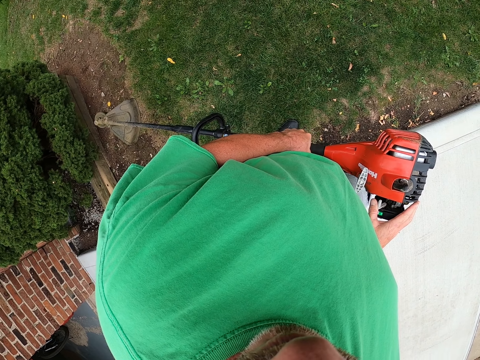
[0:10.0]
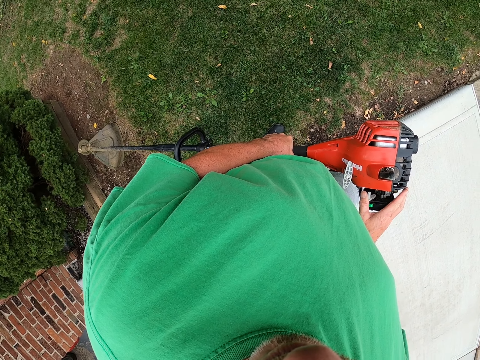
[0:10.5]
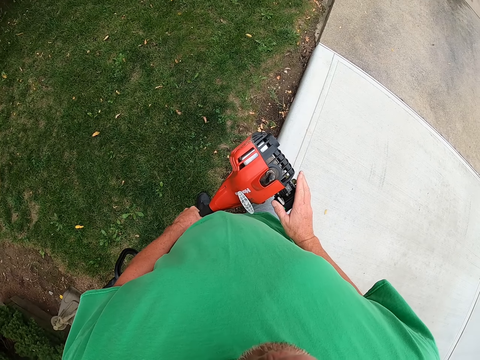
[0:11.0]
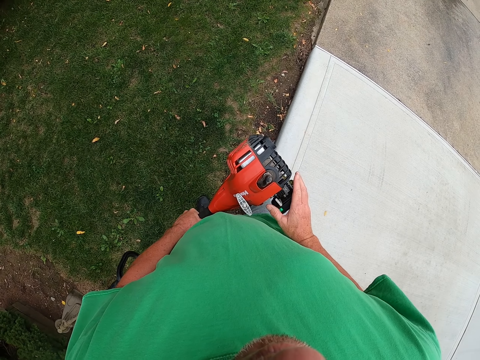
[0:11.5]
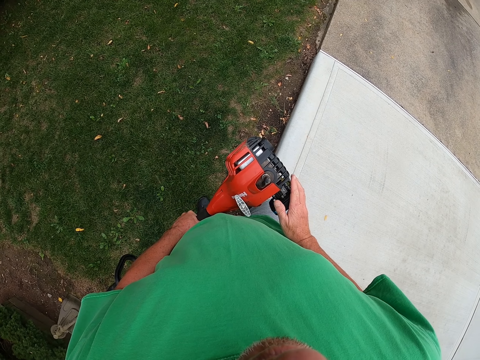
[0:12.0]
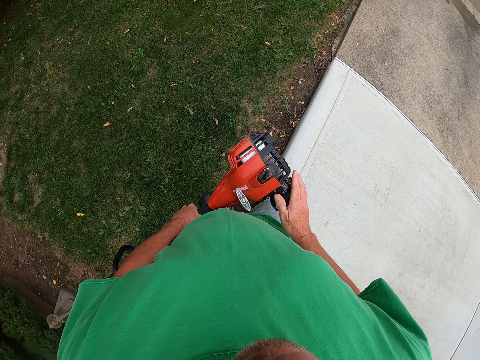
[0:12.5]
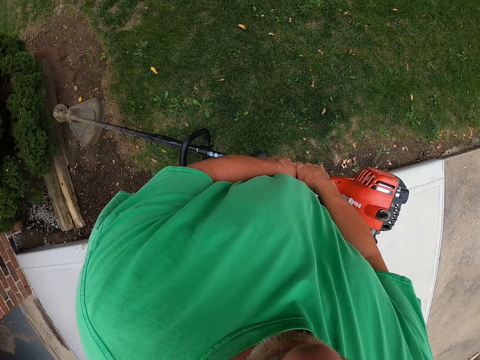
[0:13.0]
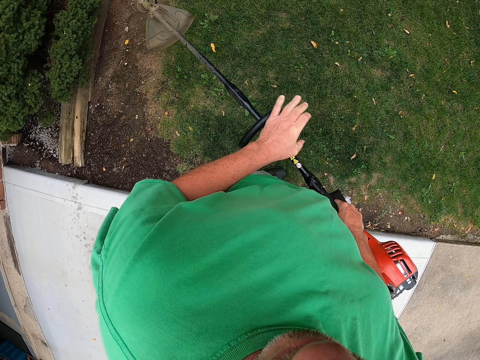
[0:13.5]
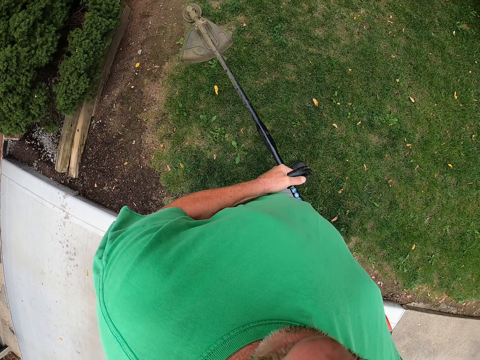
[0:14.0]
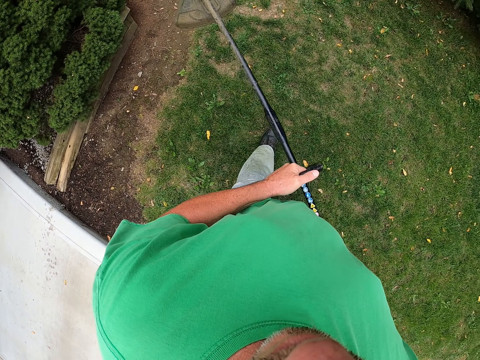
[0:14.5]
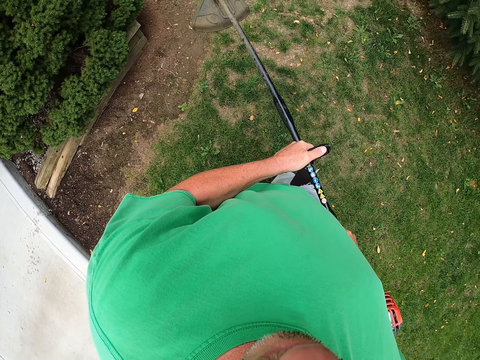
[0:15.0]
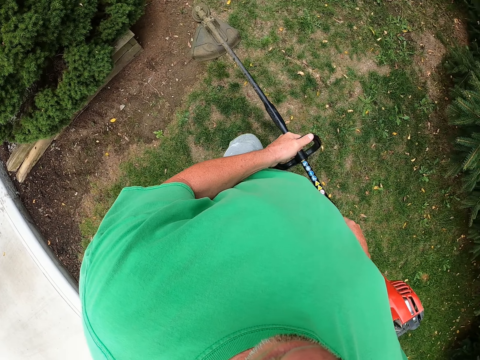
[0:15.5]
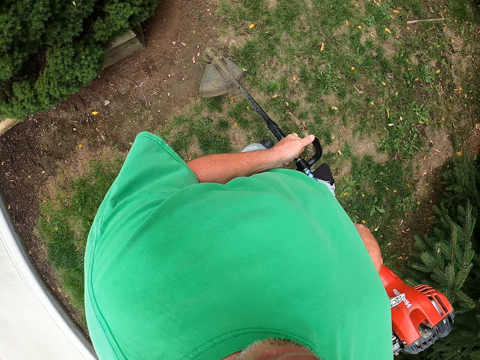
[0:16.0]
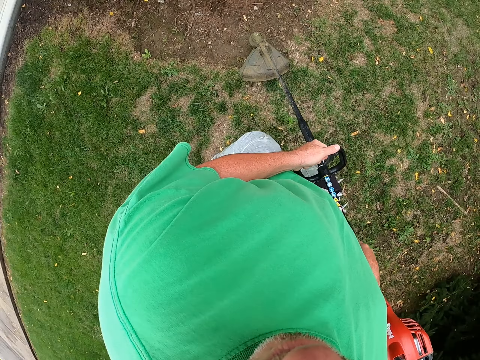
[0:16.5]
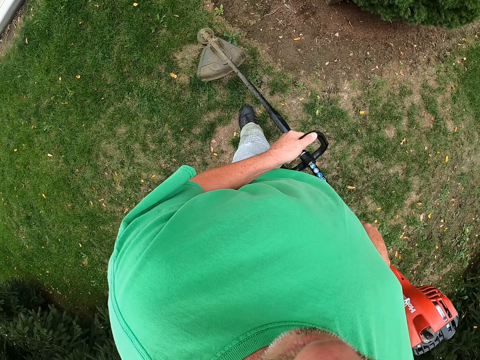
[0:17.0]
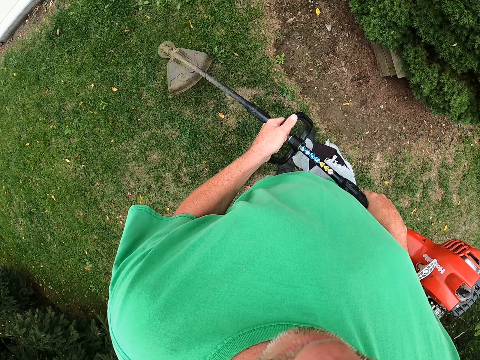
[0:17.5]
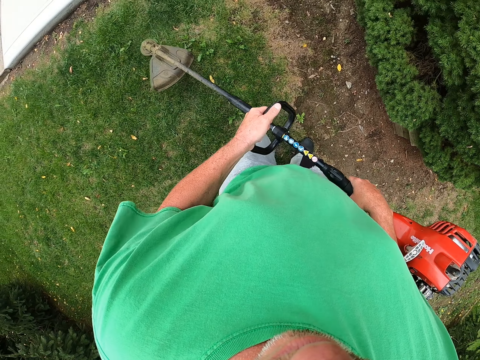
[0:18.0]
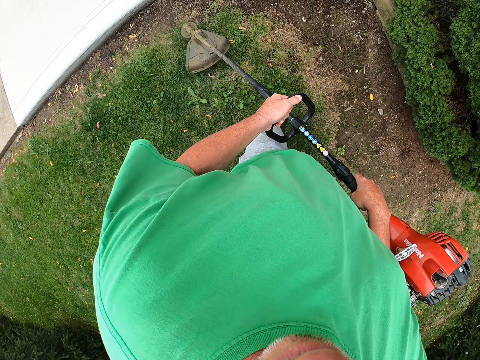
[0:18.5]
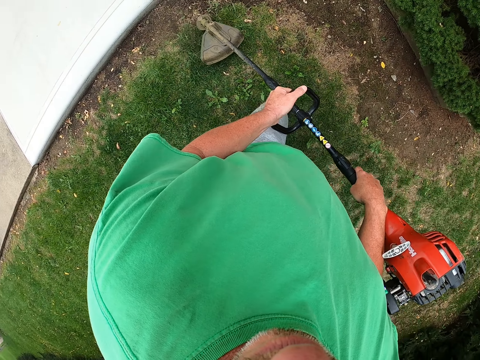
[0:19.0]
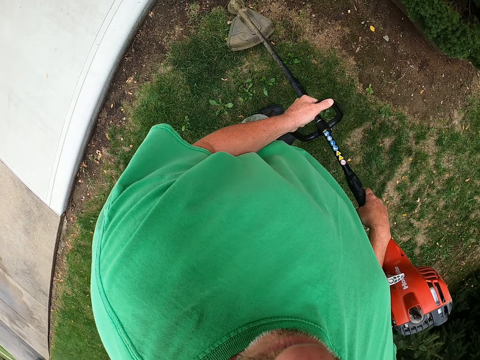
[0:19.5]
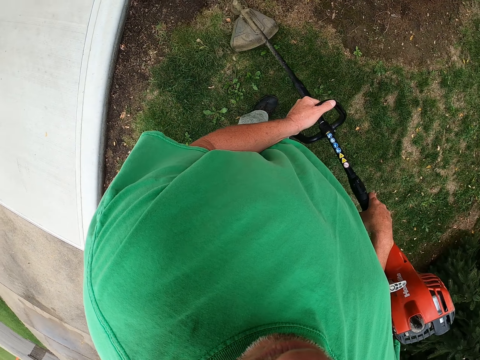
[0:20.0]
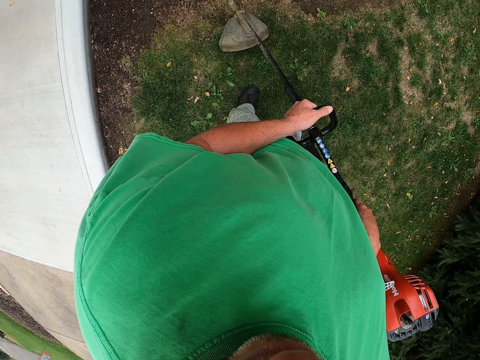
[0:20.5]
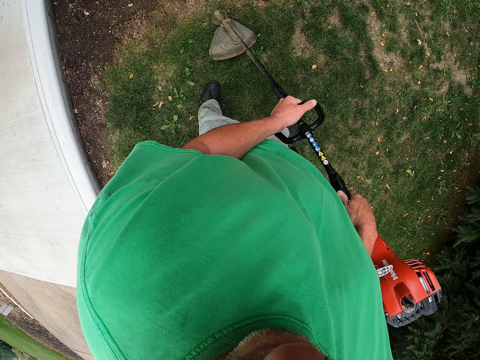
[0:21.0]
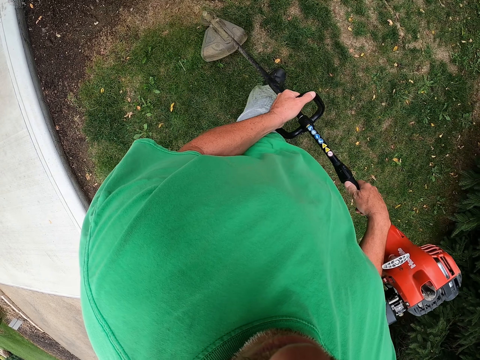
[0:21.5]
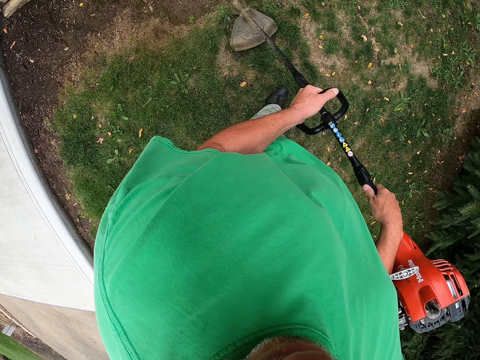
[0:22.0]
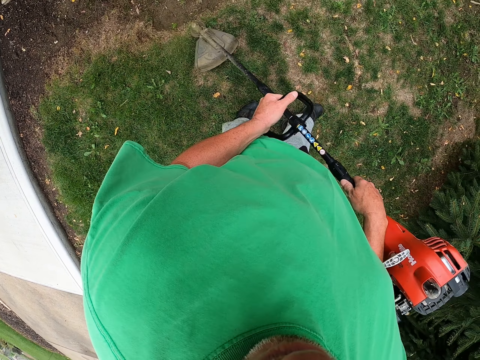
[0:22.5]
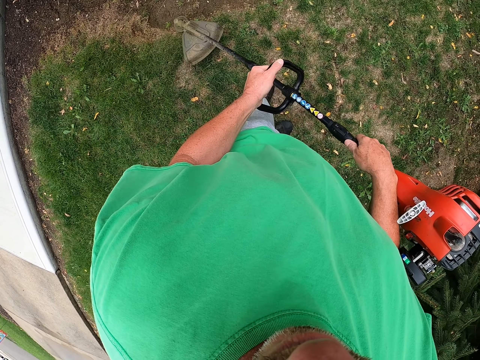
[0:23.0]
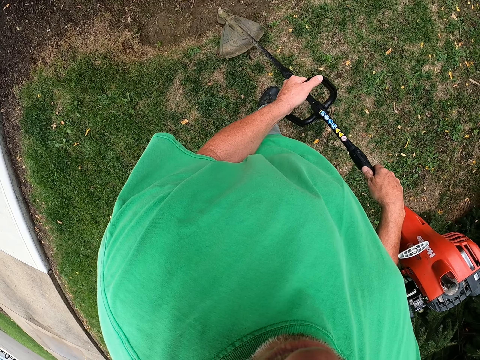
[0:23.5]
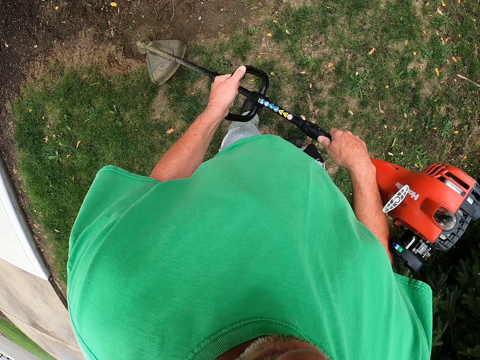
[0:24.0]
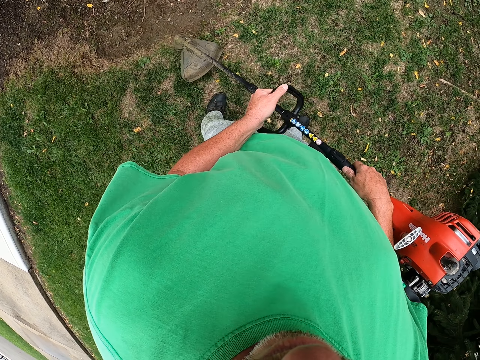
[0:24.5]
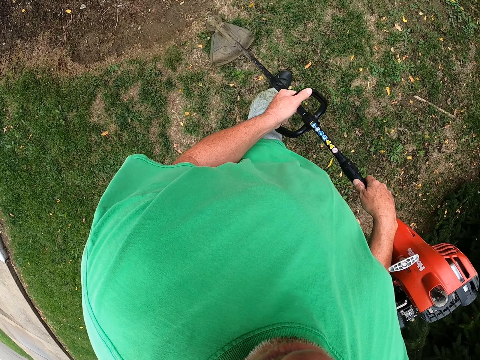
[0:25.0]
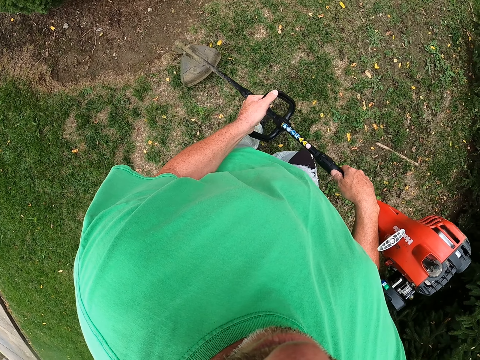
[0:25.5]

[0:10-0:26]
The camera wearer turns around the grass. They walk towards the grass. They cut the grass with the grass trimmer.

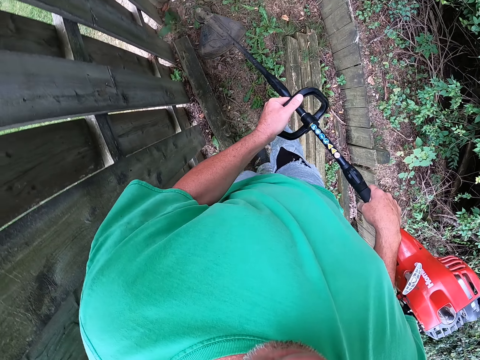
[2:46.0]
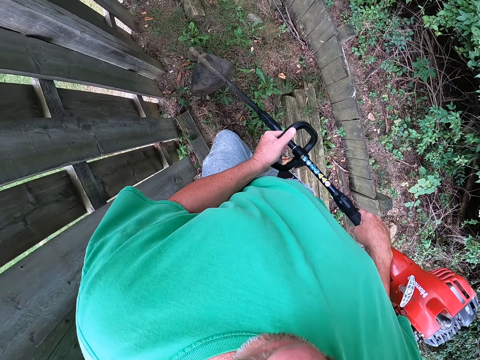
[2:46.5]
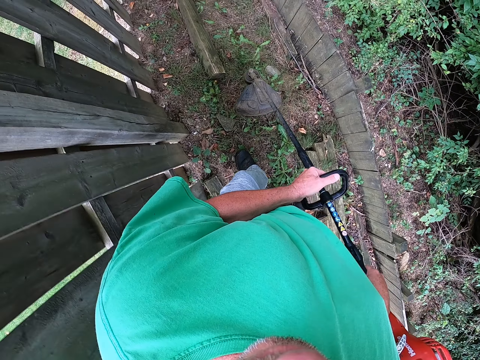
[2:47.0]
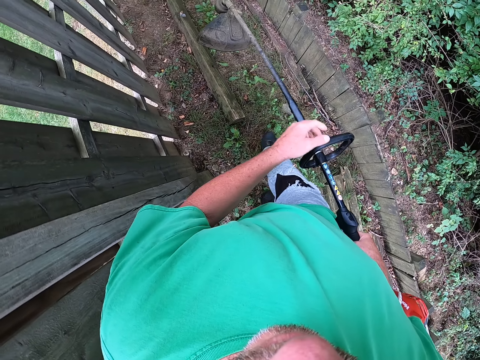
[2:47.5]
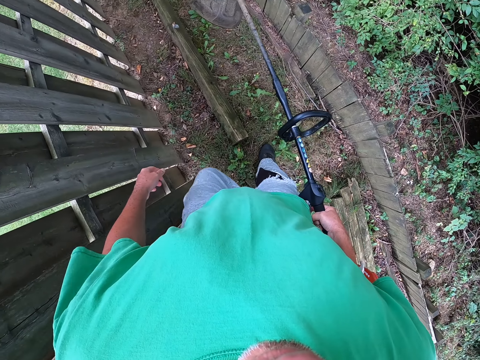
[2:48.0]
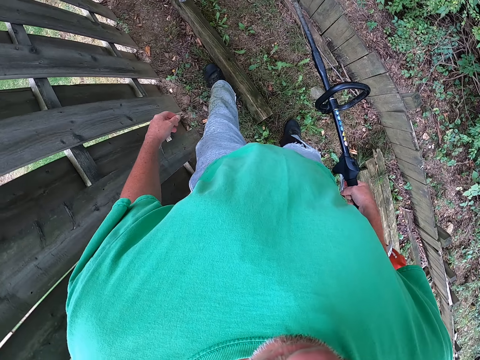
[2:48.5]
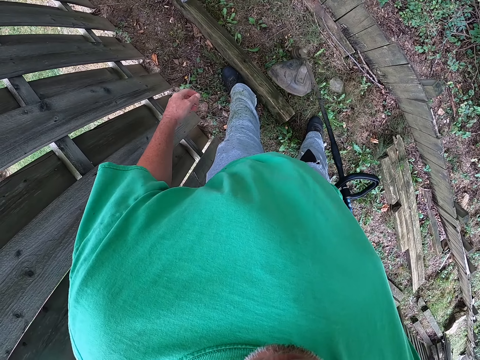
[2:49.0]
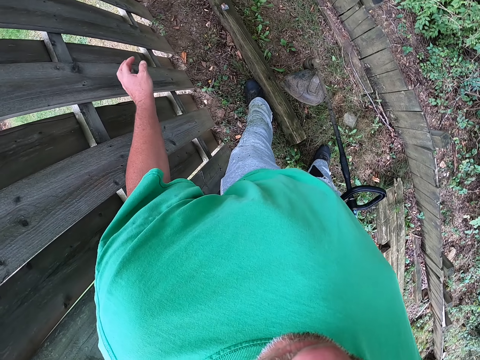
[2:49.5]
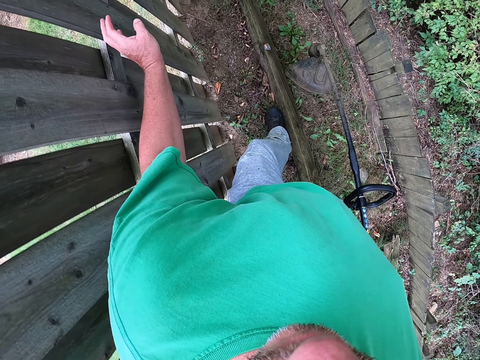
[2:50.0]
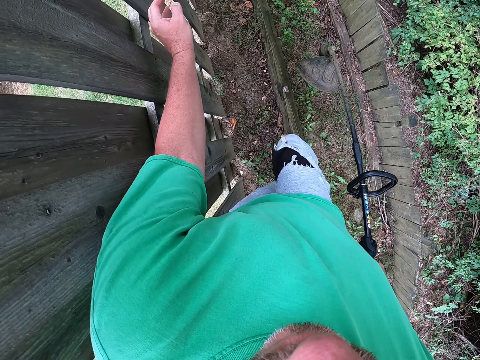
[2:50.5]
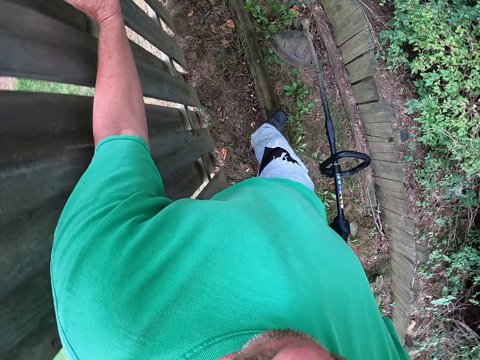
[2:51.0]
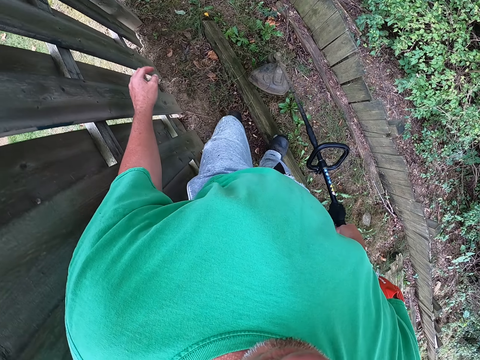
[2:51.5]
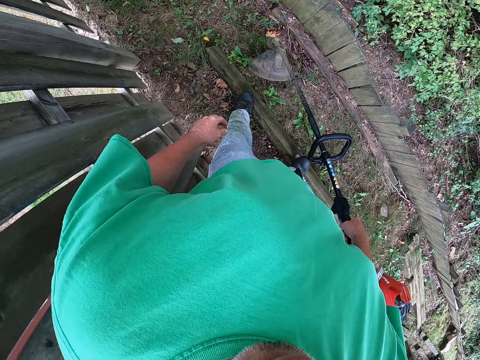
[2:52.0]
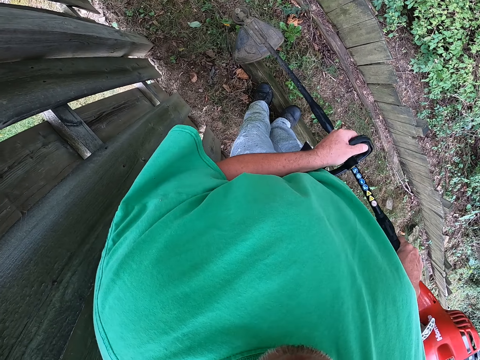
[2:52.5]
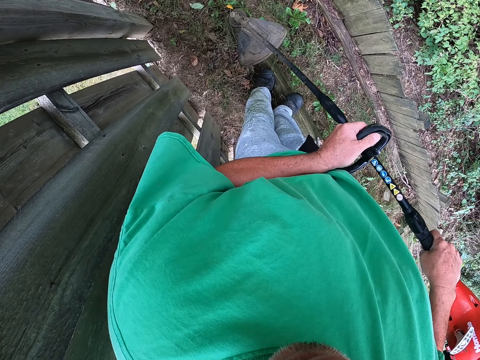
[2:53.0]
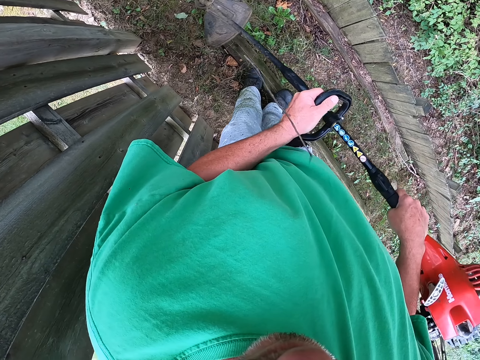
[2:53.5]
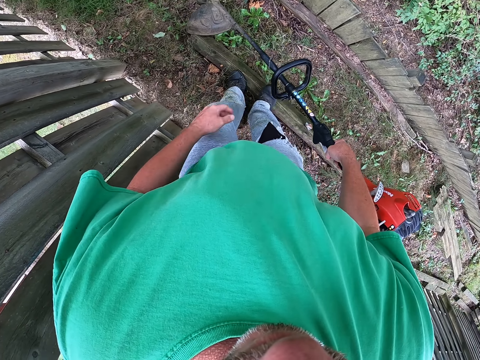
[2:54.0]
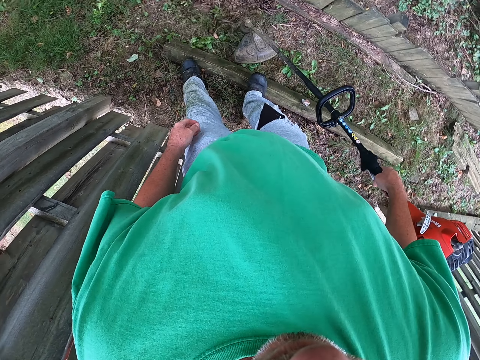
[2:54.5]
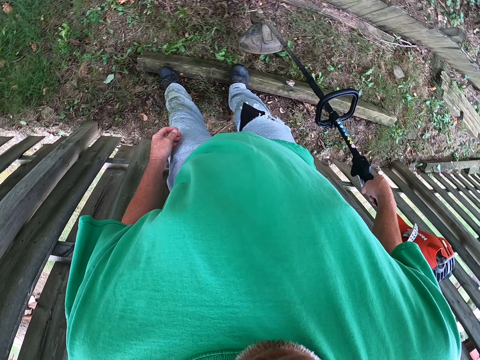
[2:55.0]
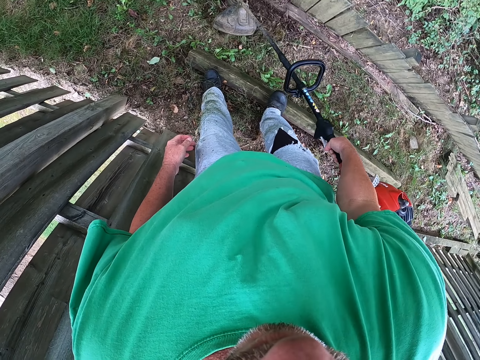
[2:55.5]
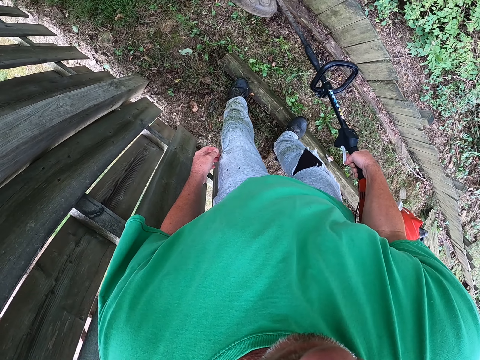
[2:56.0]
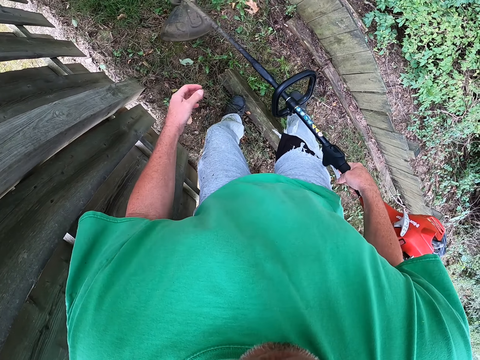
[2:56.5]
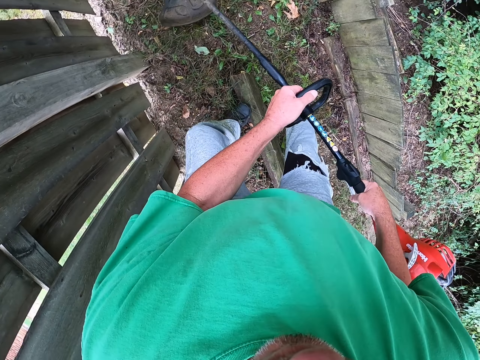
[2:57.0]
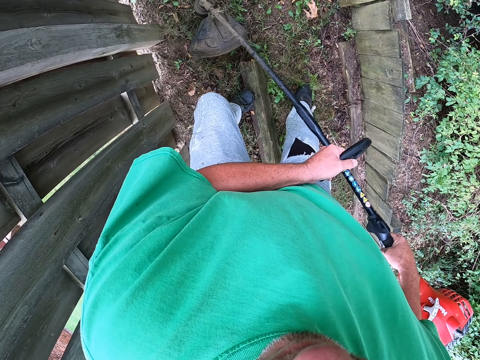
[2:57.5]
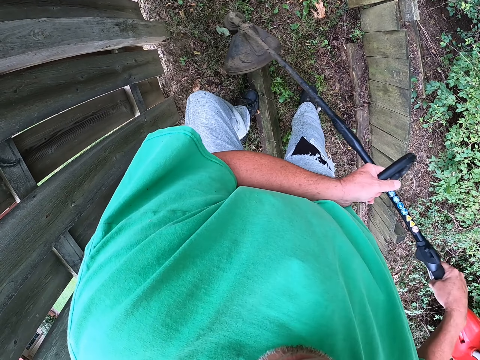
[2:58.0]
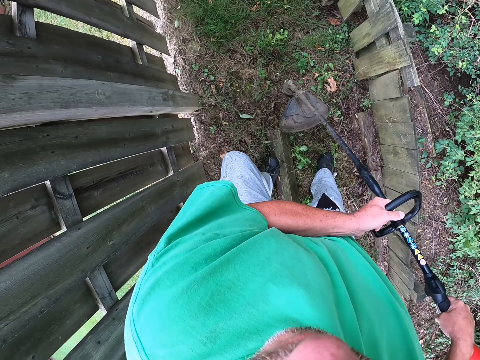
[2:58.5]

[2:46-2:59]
The camera wearer stops cutting the grass with the grass trimmer. They withdraw the left hand from the grass trimmer. They raise the left hand towards the fence. They hold the grass trimmer with both hands. They withdraw the left hand from the grass trimmer. They hold the grass trimmer with both hands.
